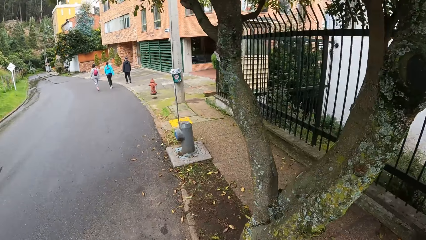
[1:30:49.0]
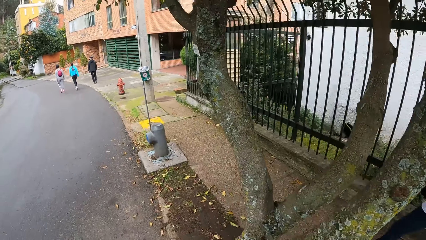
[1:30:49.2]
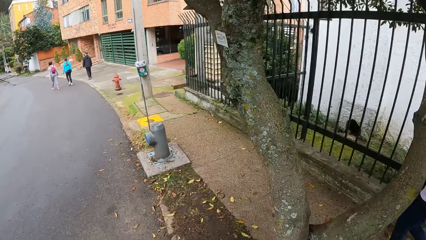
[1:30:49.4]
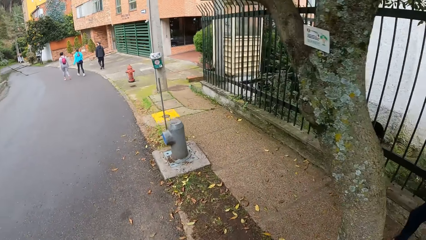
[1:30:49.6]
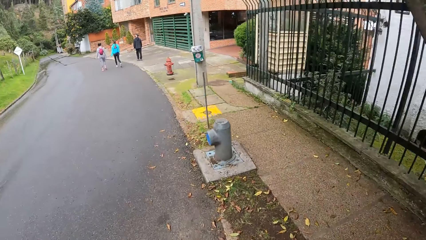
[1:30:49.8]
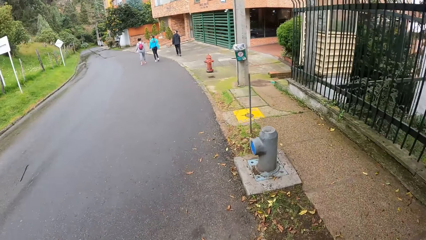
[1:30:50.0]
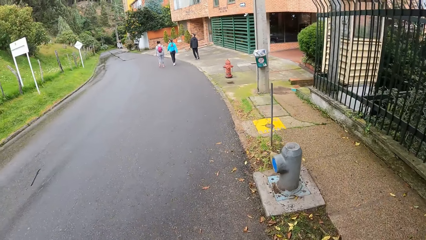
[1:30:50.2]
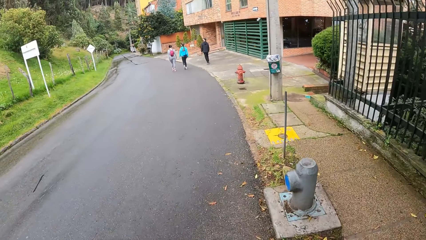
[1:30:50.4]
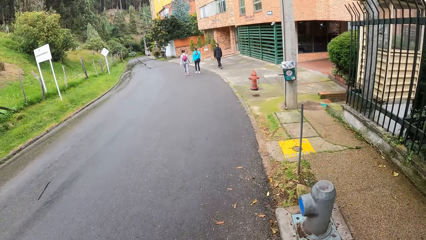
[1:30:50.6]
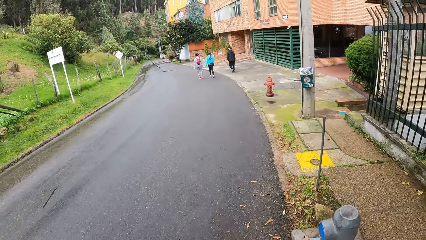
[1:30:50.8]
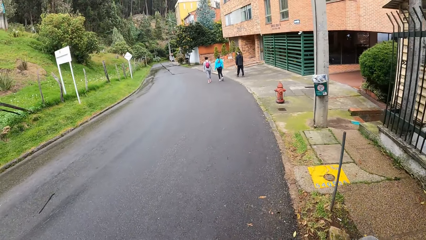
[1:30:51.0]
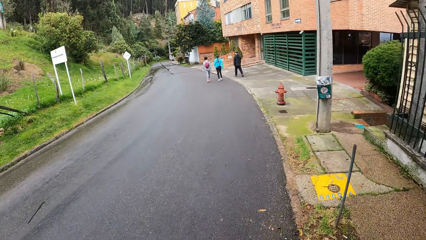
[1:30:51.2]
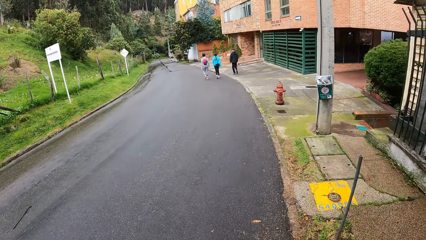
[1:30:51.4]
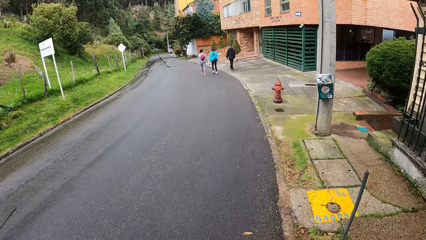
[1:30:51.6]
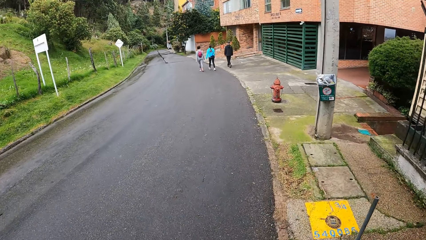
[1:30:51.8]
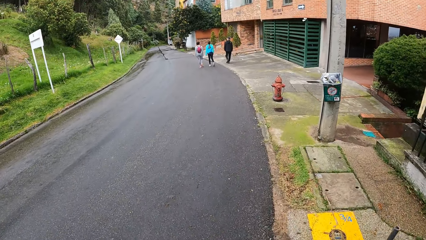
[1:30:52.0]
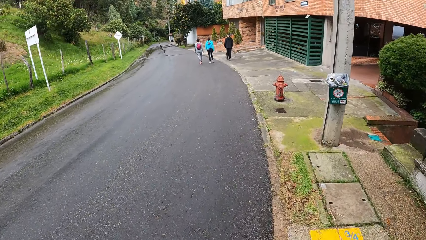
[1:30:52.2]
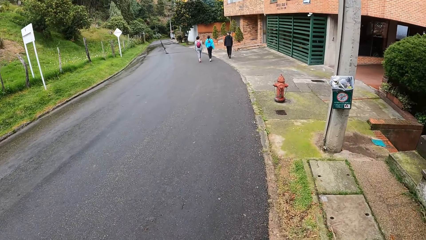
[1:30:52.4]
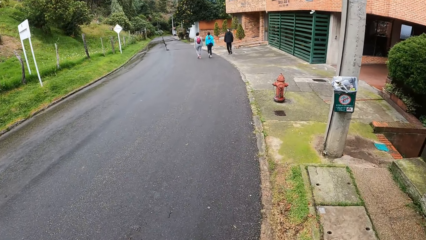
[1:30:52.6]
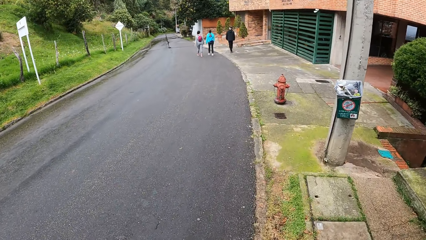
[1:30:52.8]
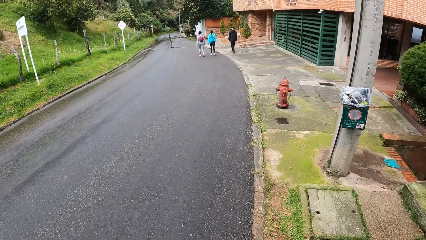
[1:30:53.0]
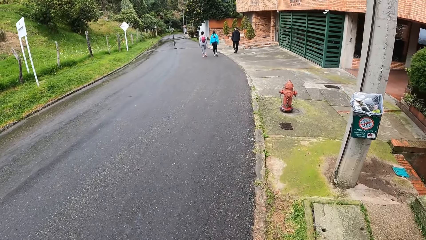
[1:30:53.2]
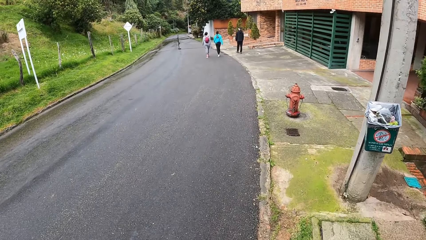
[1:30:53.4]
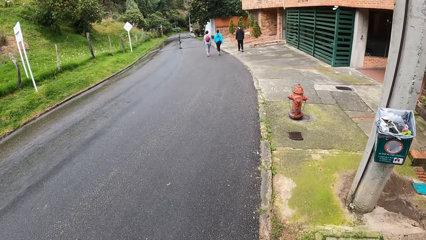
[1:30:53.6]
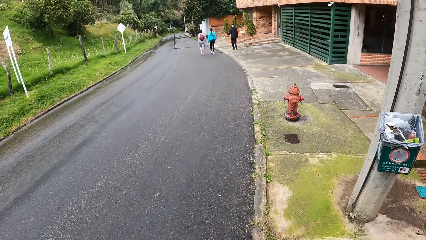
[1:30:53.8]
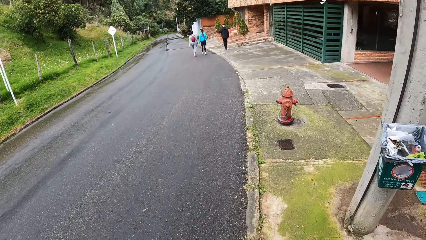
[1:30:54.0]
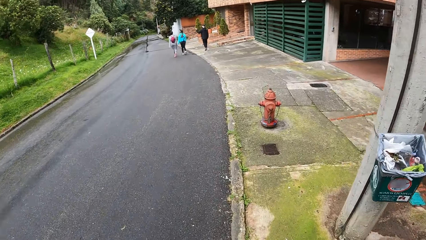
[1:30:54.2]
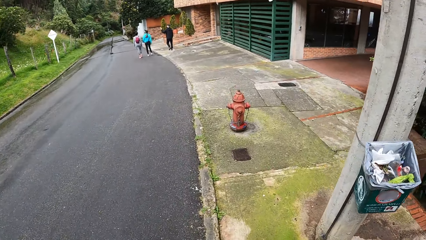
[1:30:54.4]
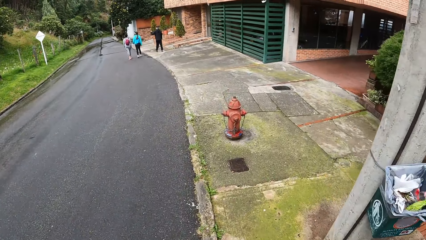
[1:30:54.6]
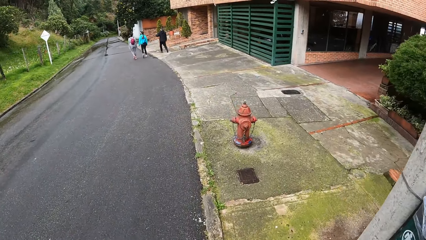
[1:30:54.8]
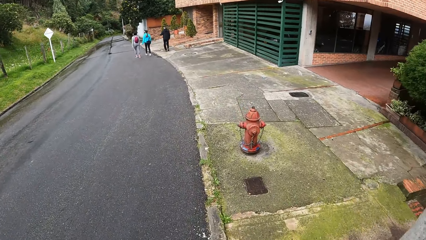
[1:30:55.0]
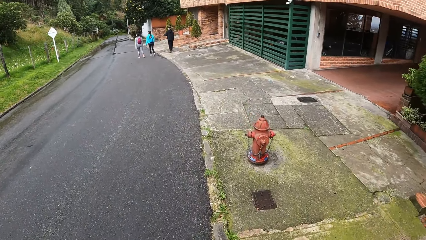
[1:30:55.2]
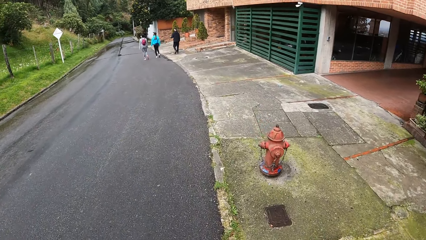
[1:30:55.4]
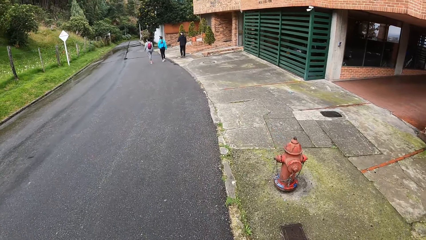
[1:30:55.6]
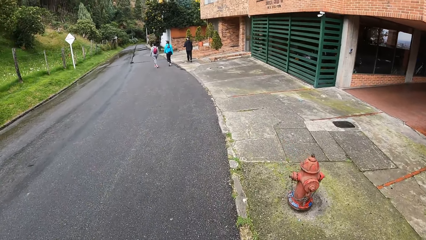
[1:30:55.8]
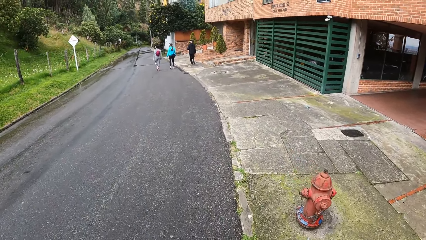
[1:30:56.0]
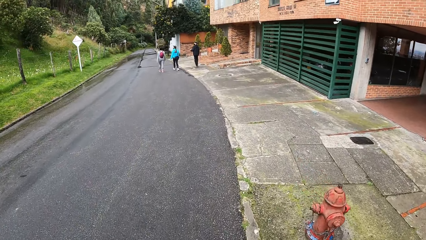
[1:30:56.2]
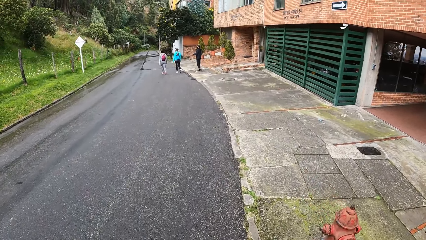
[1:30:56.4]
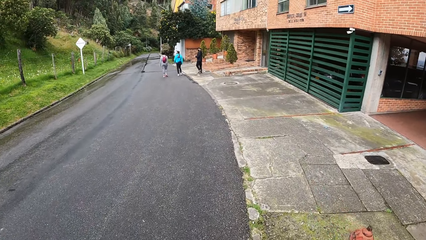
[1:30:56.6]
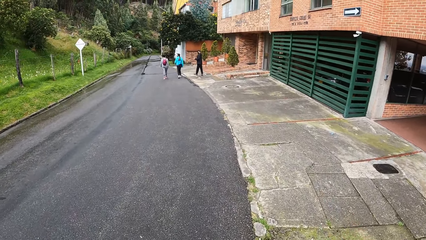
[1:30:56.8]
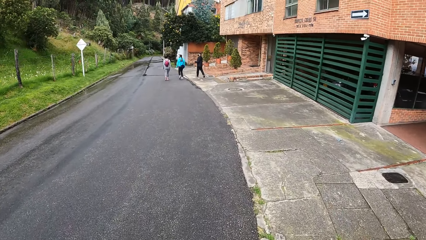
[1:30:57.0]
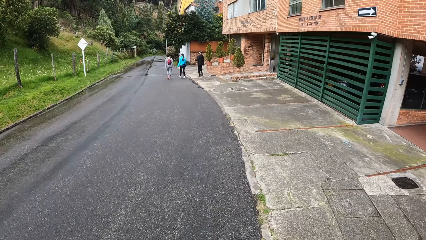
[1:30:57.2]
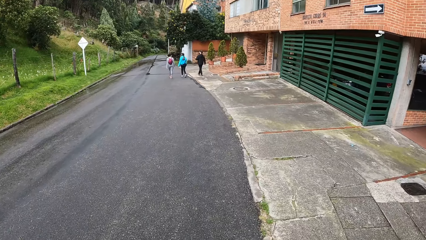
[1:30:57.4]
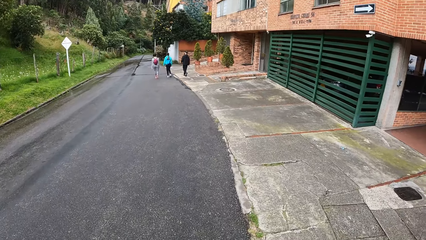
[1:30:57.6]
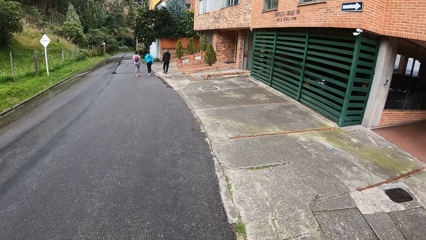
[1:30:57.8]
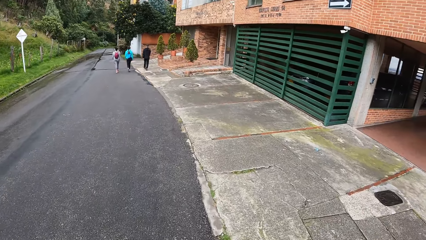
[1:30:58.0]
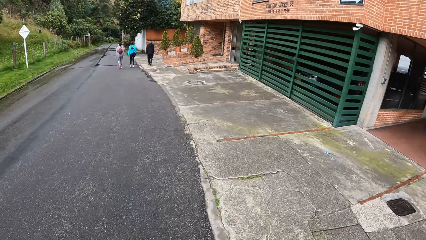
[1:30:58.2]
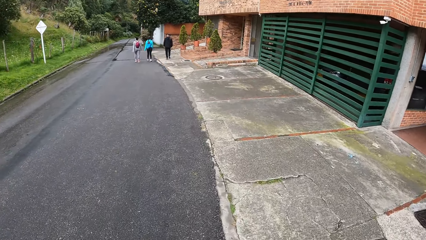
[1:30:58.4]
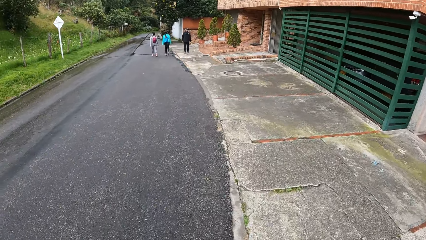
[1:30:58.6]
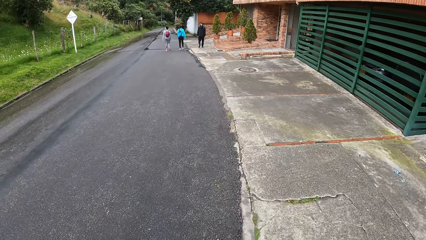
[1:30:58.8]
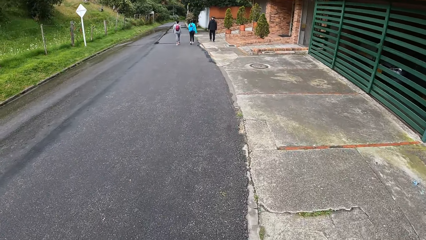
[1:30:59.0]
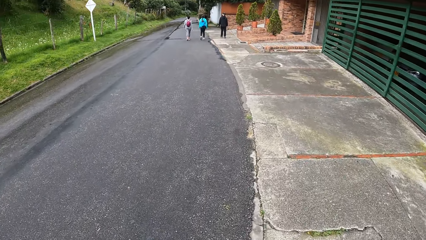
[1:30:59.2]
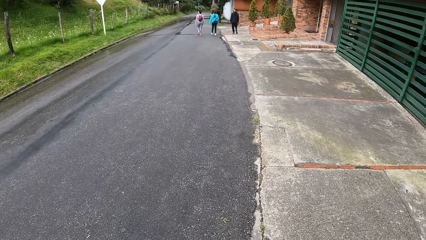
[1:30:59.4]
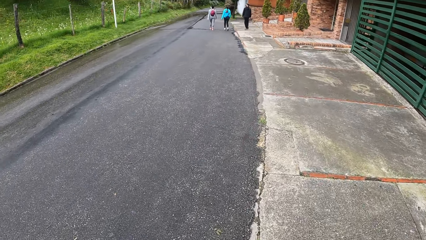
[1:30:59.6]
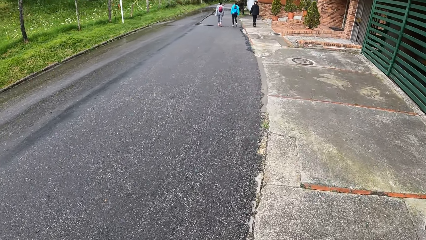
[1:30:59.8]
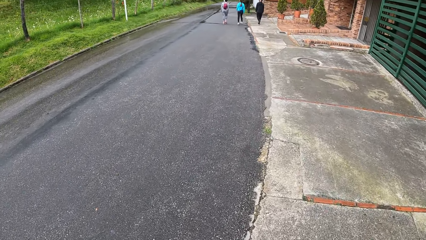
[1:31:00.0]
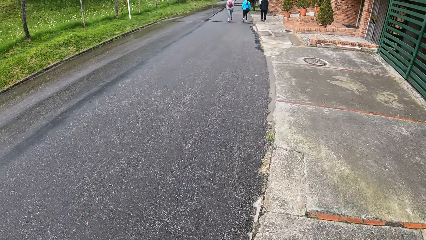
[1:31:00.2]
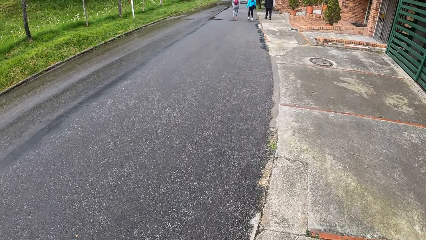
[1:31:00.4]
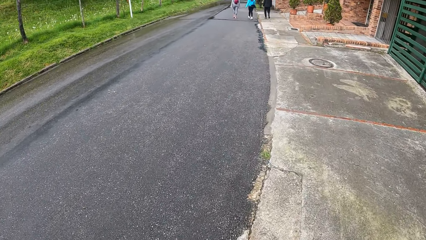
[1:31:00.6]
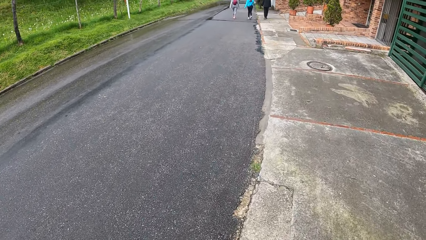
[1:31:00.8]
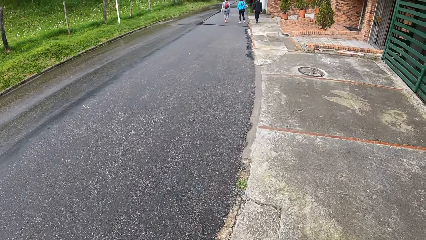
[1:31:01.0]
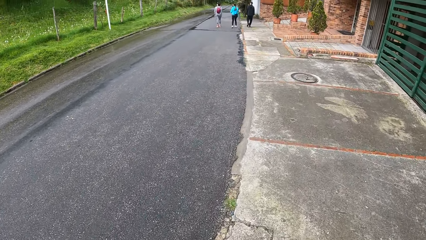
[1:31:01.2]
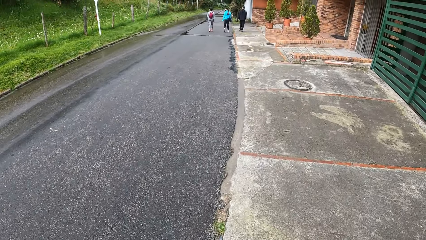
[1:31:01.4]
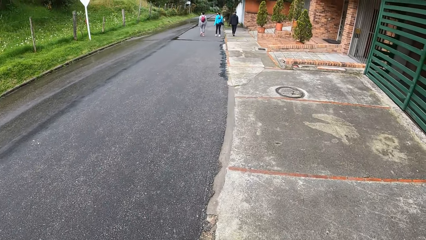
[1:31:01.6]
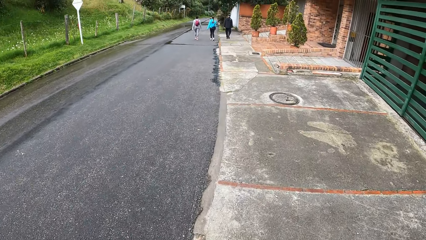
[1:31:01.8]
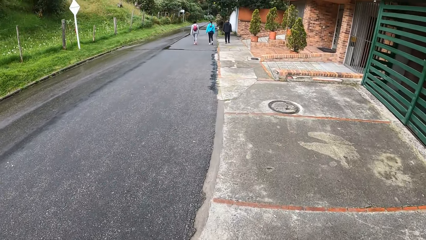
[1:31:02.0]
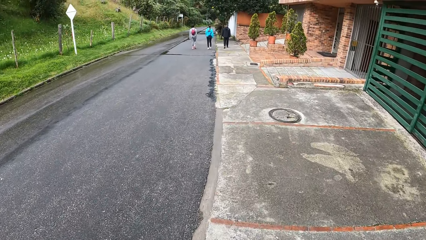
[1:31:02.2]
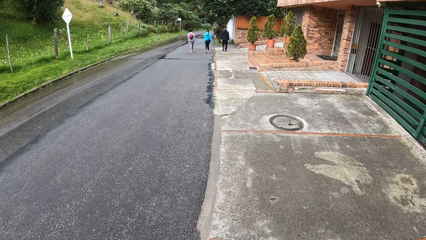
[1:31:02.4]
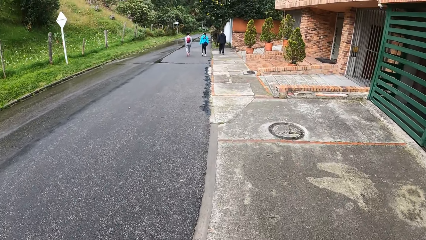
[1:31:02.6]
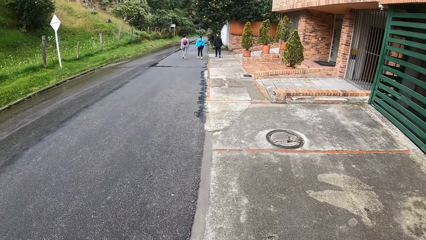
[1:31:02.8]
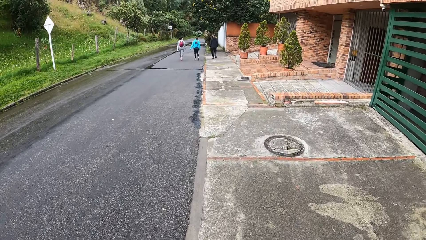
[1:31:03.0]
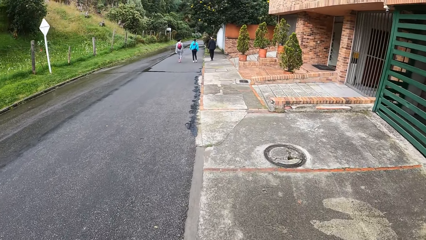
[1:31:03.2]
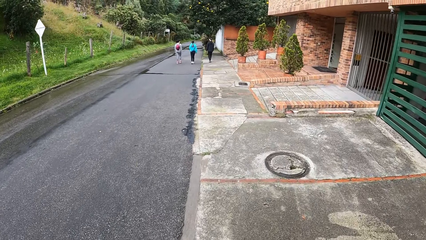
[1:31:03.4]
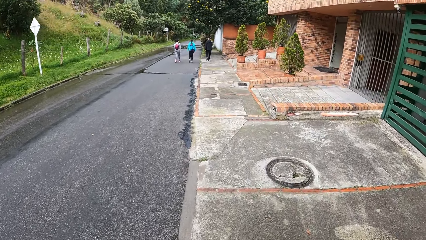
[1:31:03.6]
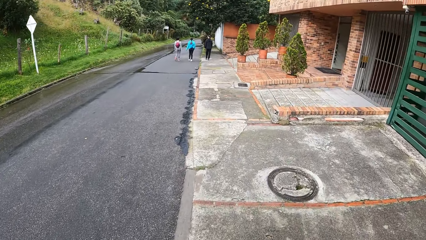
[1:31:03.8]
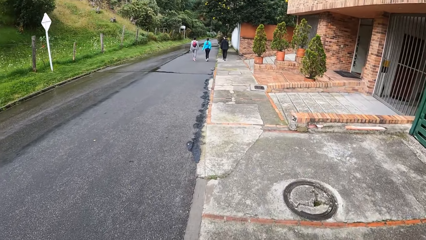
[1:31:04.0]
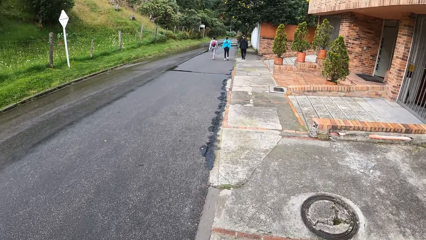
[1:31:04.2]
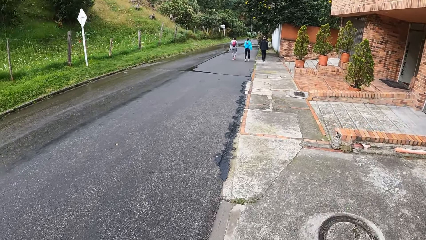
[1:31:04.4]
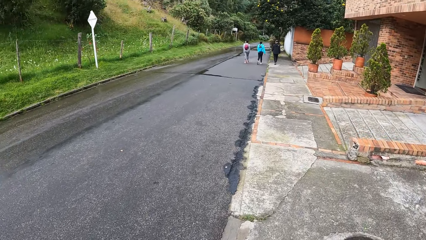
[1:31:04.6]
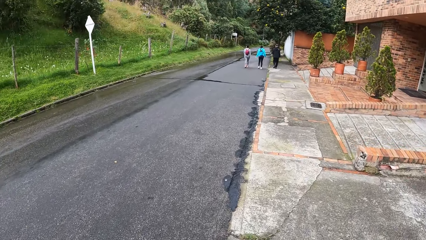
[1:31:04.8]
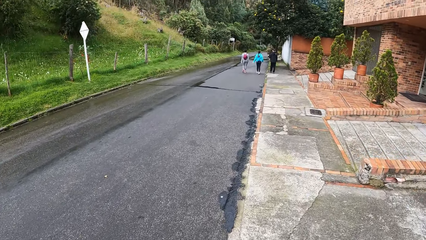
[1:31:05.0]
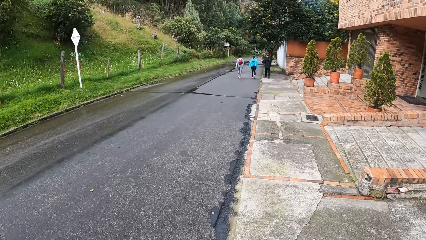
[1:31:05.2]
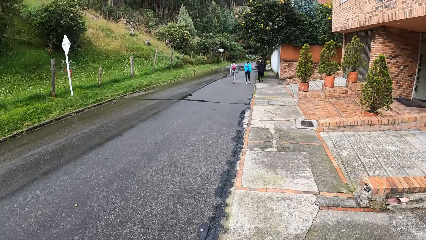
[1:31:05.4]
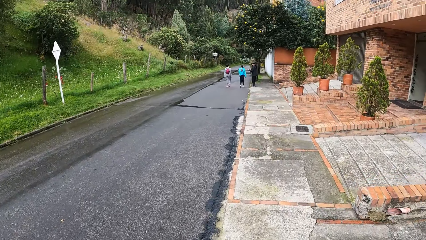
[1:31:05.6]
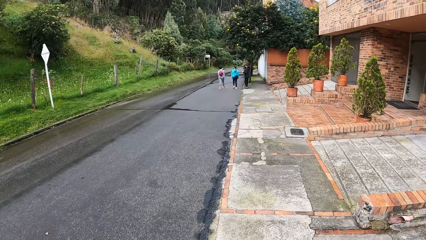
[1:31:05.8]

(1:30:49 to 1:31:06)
The camera wearer looks around. They look ahead. They look around. They look down. They look ahead.
